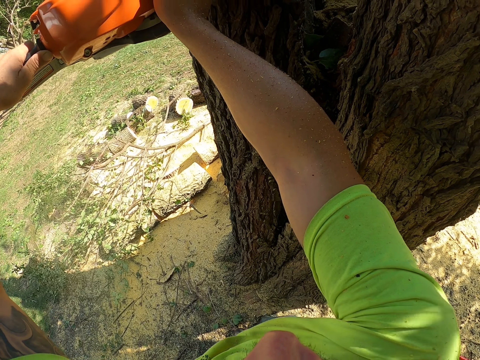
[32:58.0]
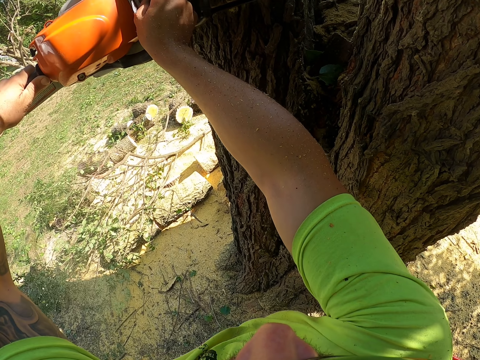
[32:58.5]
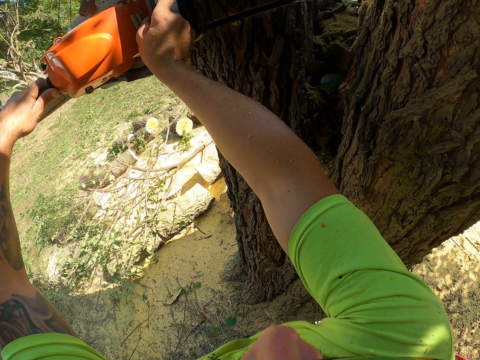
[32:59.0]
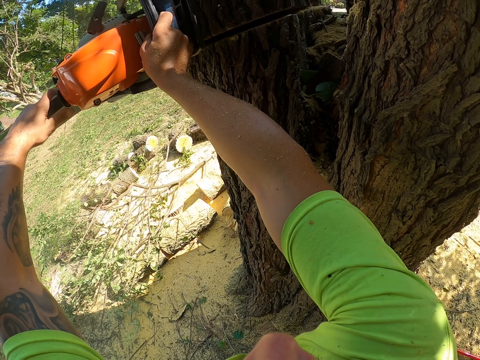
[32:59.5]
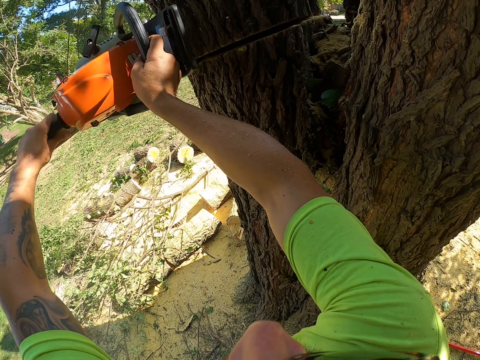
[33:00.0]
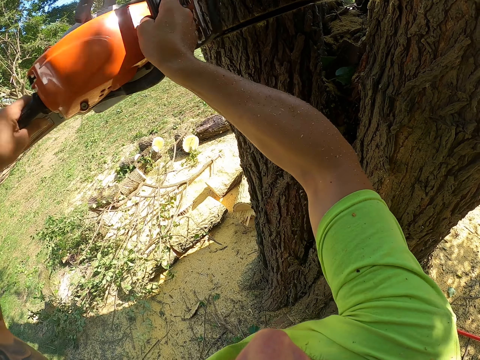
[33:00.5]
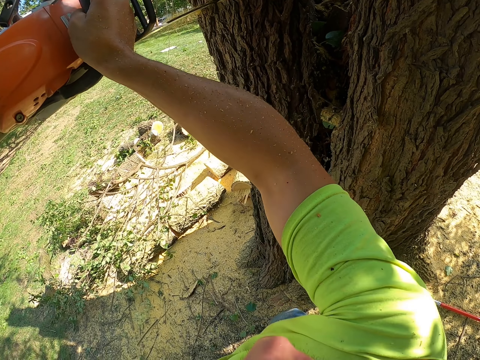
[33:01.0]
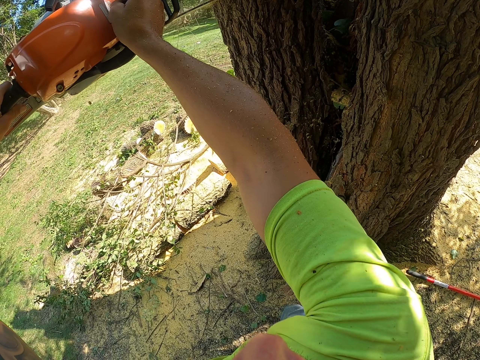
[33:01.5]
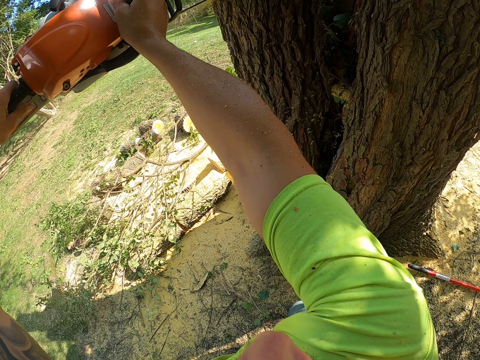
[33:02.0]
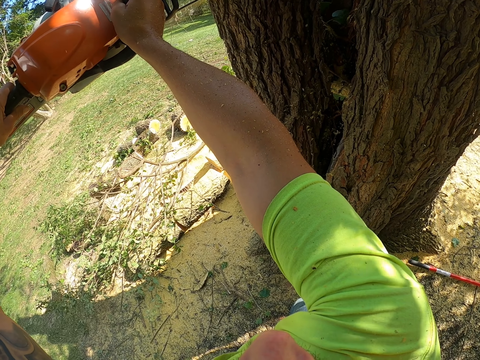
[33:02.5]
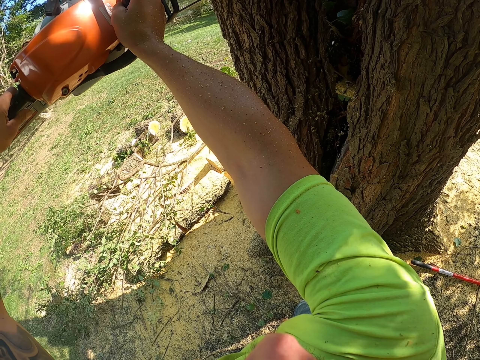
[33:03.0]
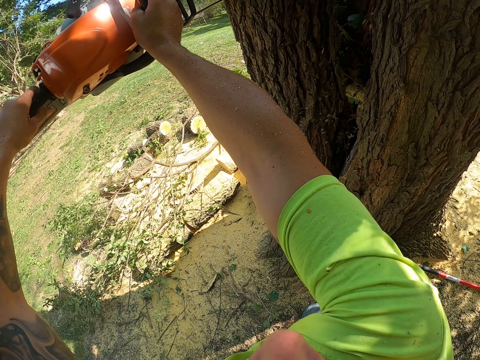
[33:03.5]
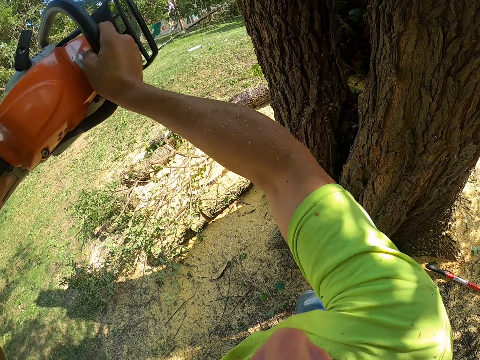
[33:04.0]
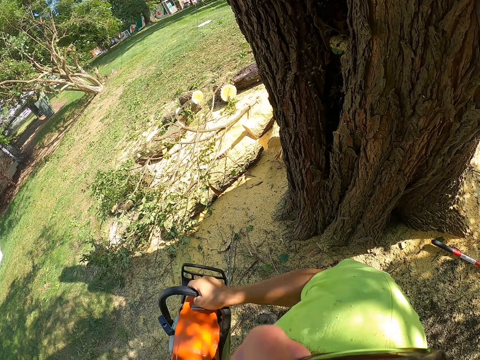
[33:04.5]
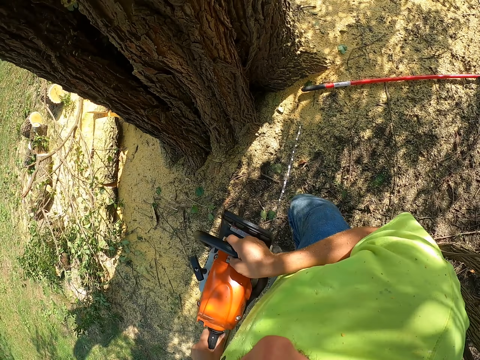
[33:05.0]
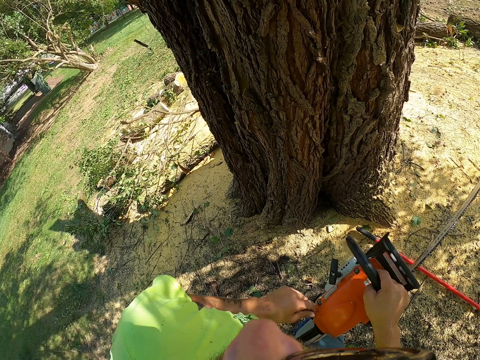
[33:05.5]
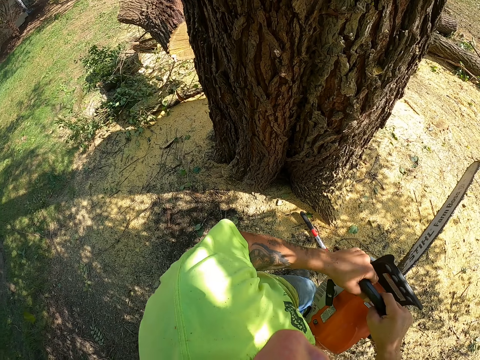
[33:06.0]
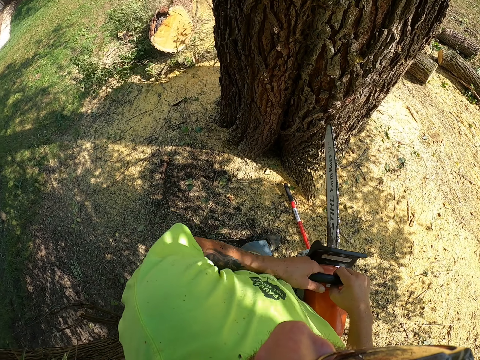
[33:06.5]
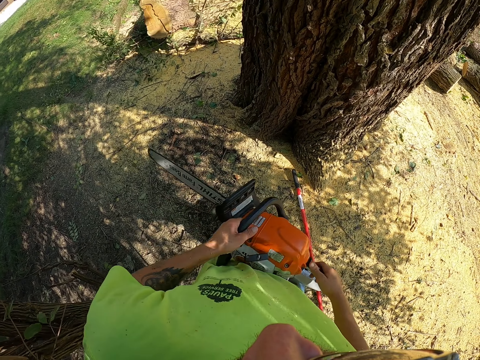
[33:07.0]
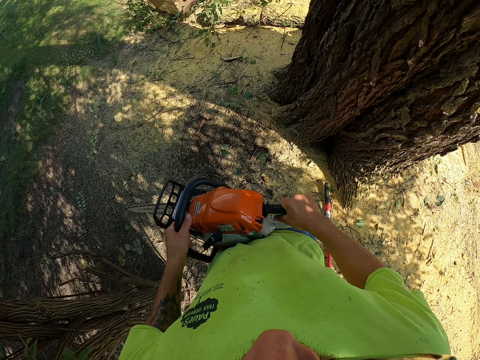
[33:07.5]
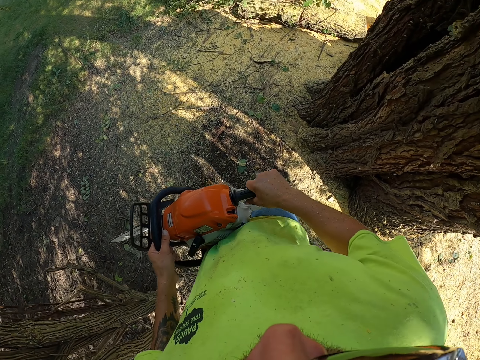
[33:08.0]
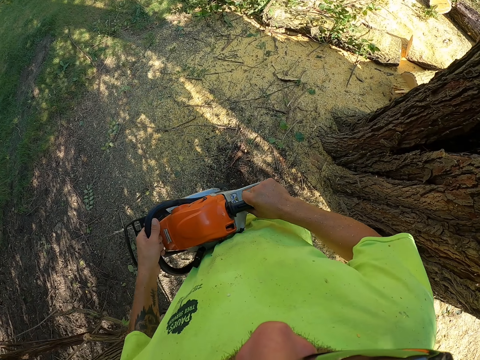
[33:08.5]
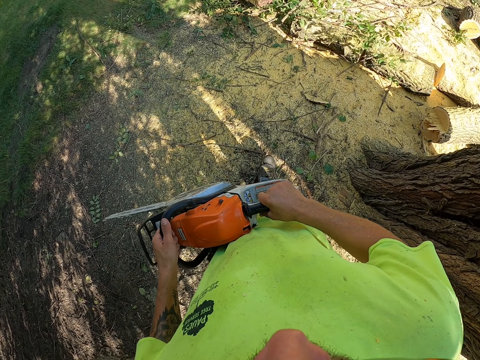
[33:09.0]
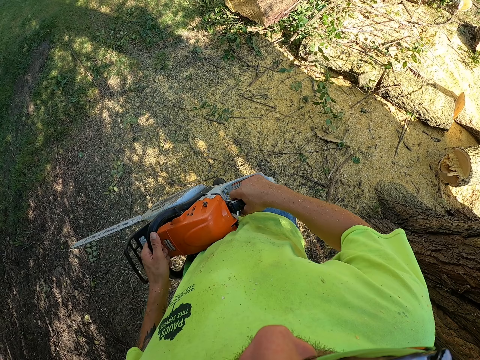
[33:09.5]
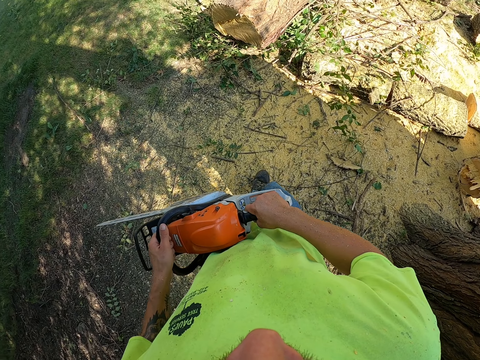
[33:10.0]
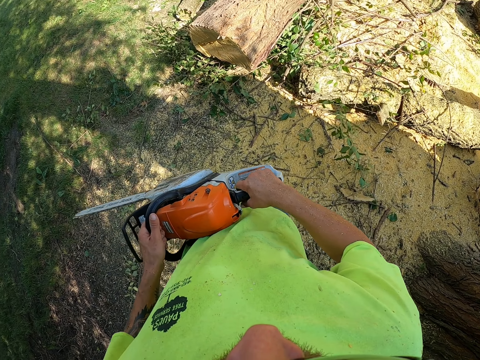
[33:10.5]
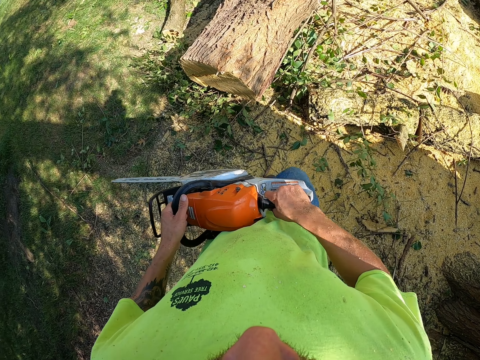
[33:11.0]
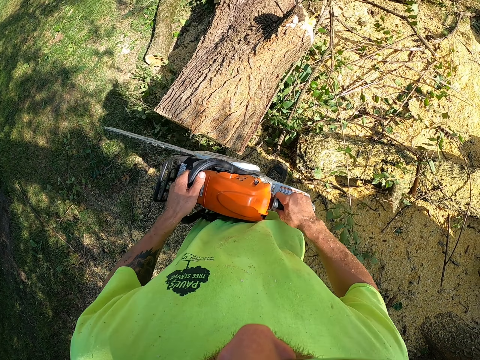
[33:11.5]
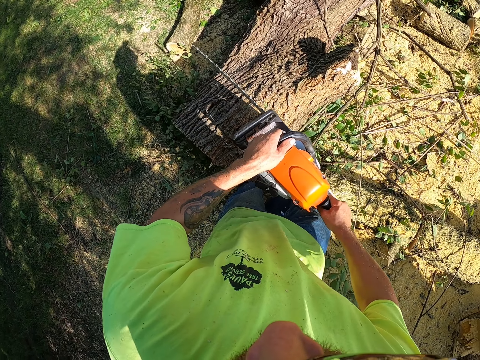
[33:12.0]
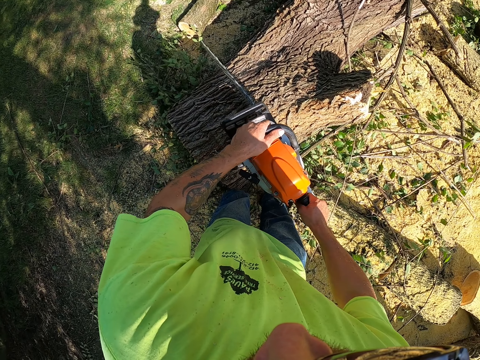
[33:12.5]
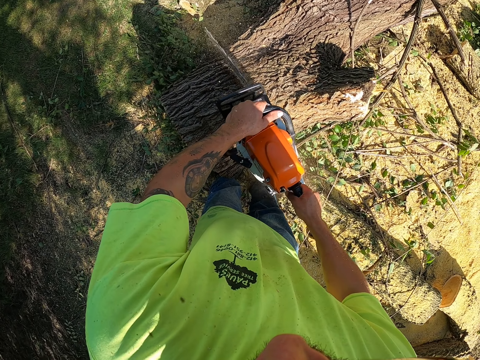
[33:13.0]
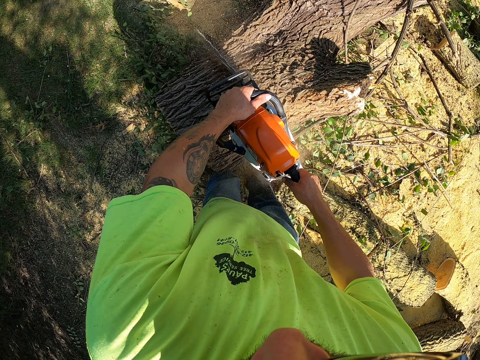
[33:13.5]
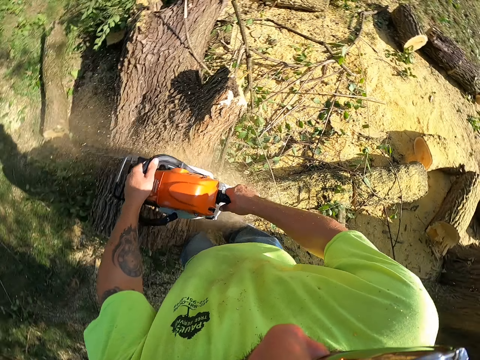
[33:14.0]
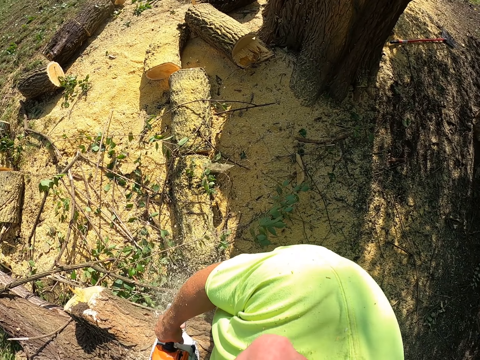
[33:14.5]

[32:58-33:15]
The camera wearer cuts a tree branch with a powersaw. They walk towards a log of wood on the ground. They cut the log of wood on the ground with a chainsaw in both hands.

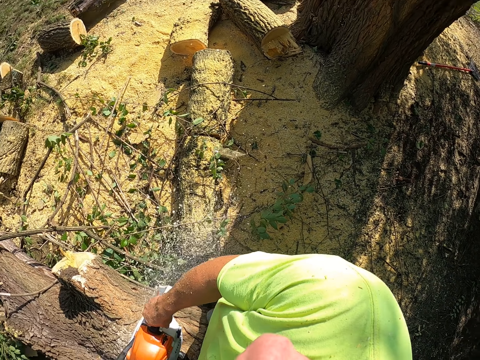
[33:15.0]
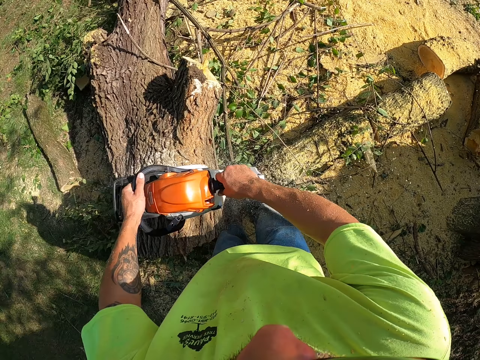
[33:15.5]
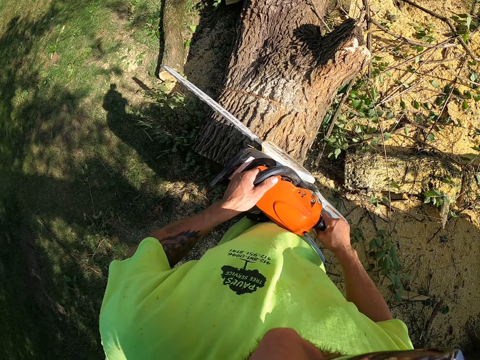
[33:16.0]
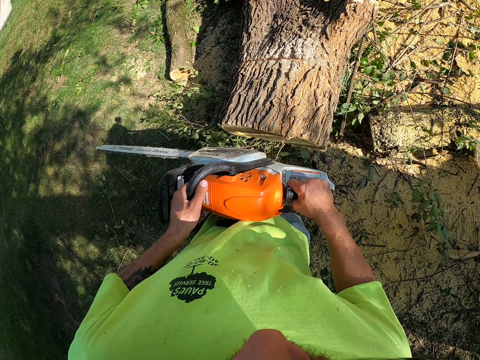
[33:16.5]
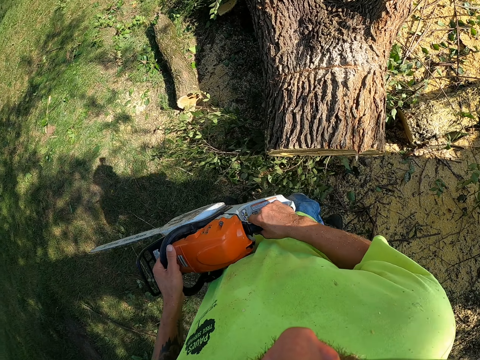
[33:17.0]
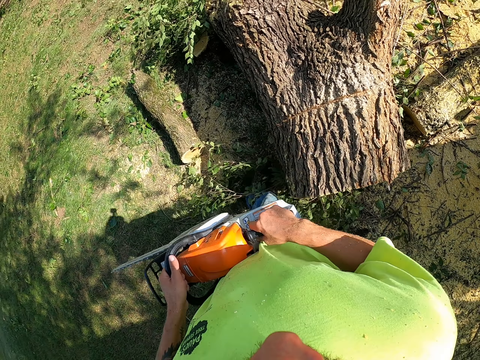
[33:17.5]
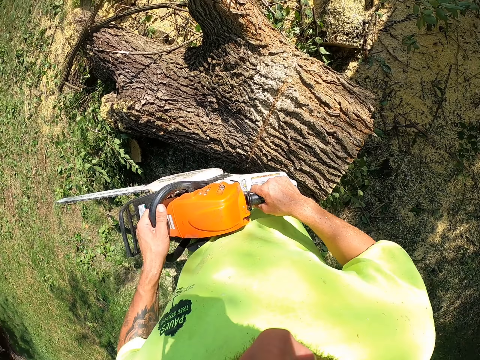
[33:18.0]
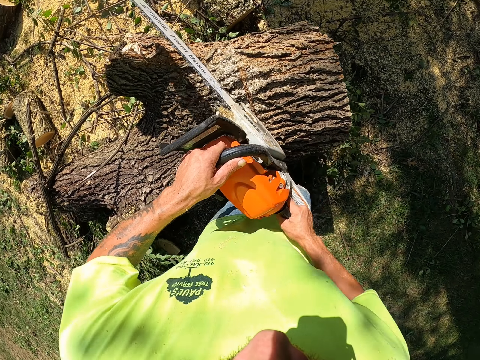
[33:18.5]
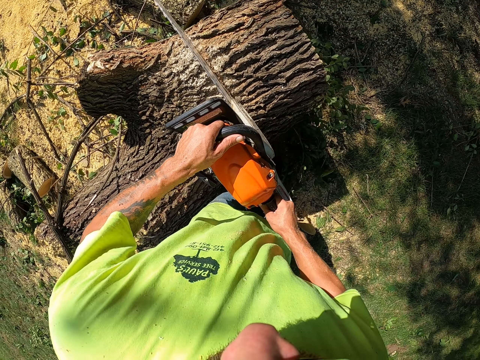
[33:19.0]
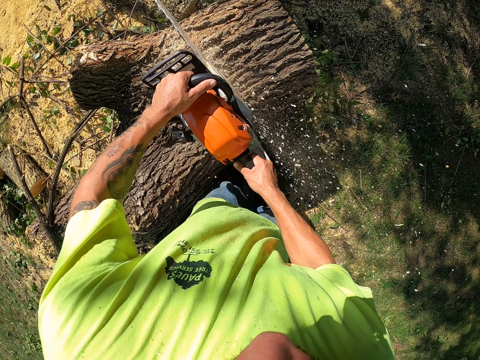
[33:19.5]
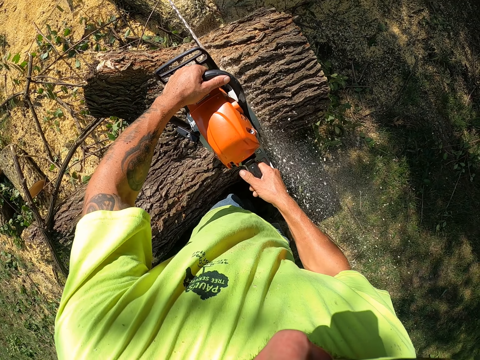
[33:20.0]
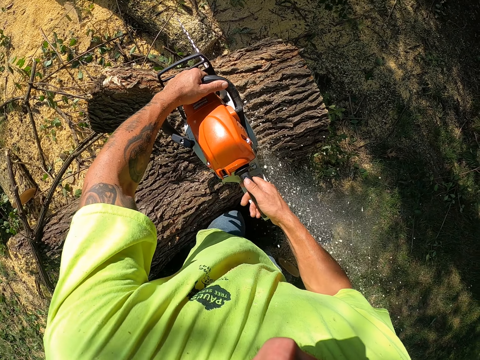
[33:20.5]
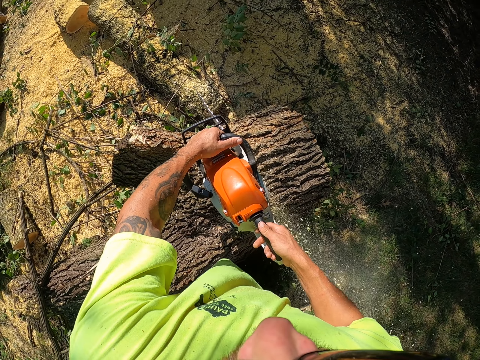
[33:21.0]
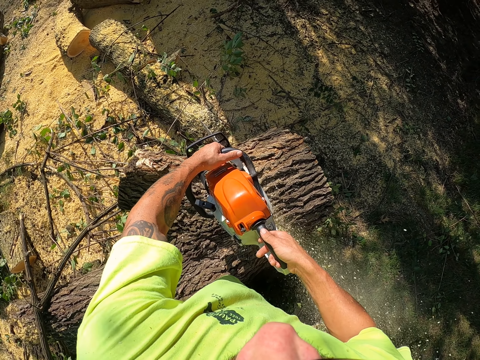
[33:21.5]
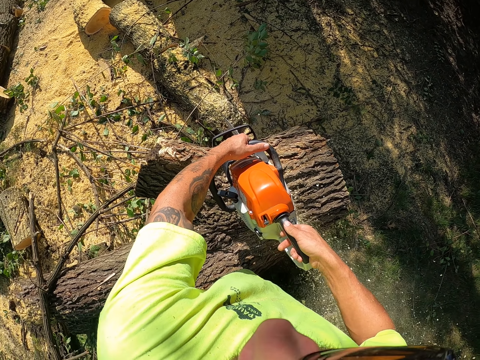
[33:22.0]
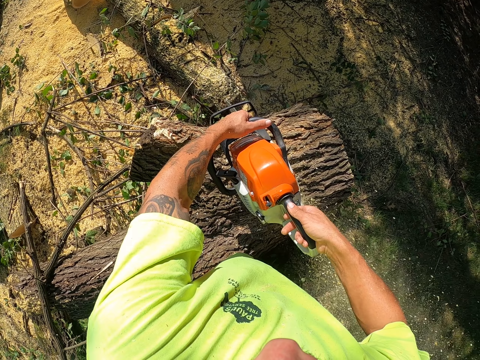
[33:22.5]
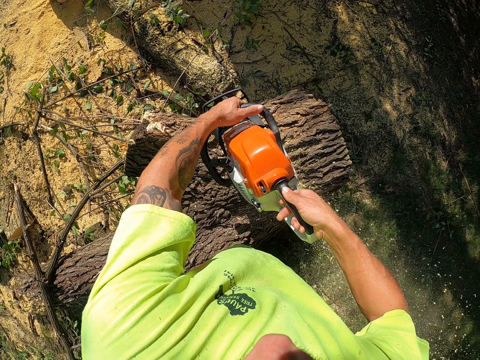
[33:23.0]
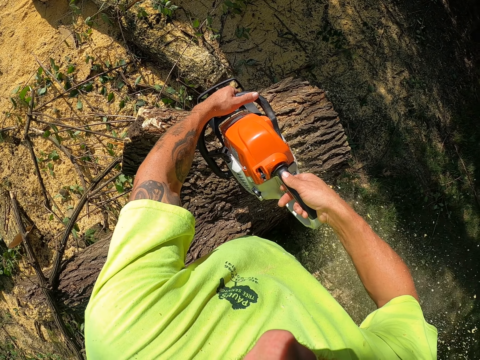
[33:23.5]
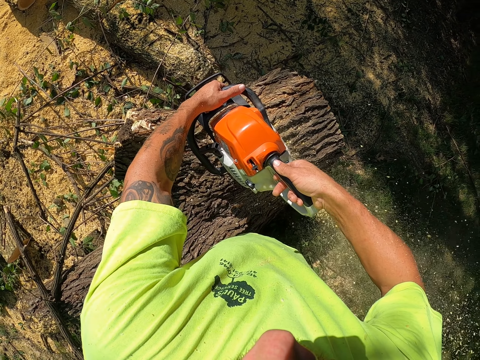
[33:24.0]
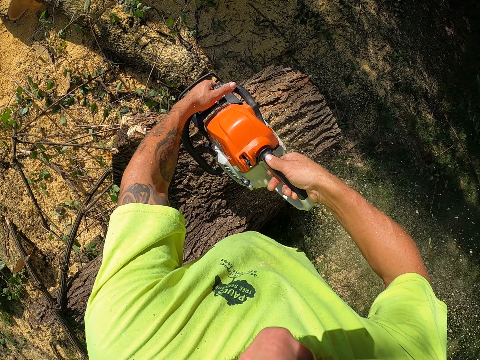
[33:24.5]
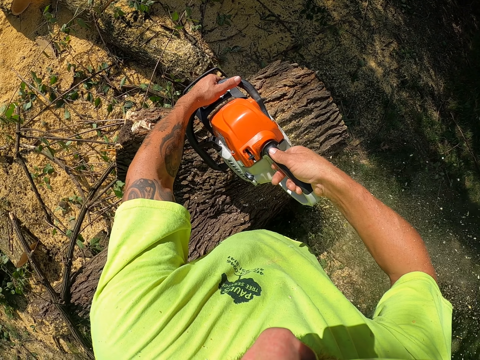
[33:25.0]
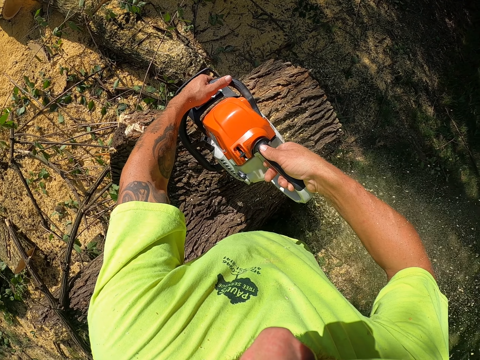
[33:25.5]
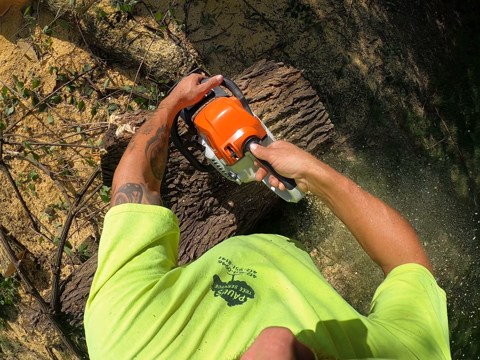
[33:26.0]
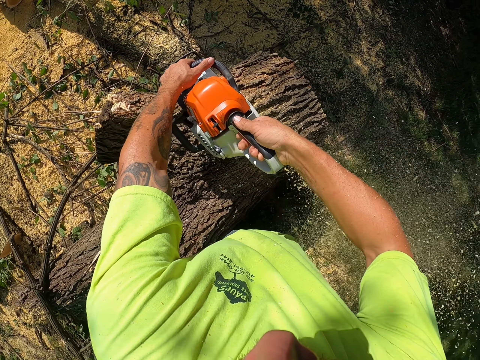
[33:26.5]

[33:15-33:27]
The camera wearer walks to the other side of the log of wood. They cut a tree branch with a power saw.
